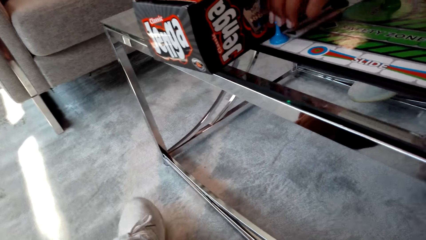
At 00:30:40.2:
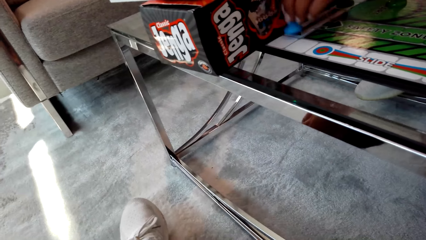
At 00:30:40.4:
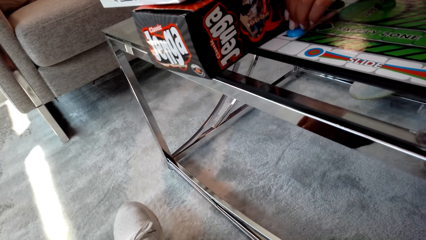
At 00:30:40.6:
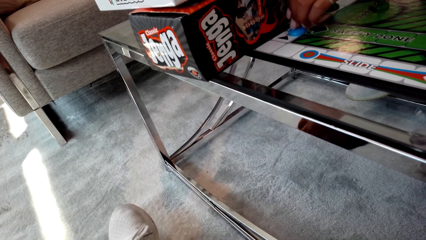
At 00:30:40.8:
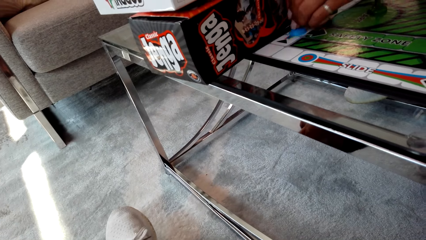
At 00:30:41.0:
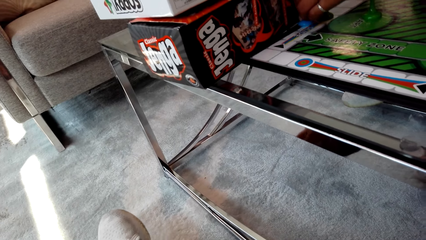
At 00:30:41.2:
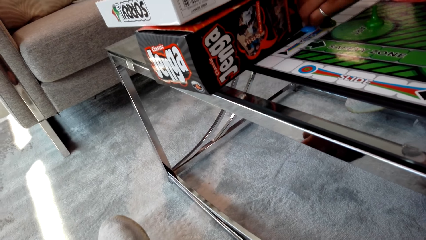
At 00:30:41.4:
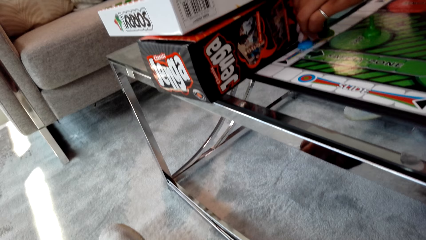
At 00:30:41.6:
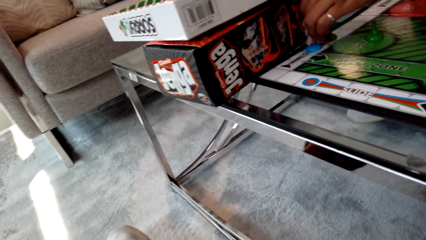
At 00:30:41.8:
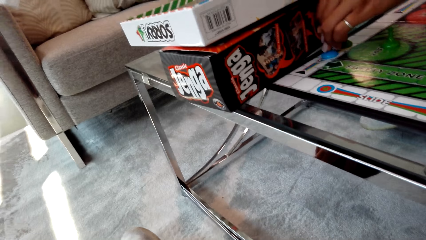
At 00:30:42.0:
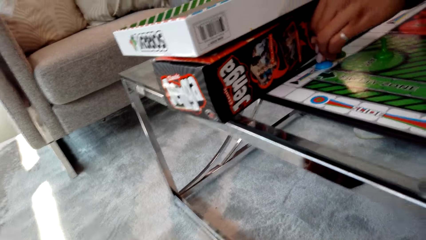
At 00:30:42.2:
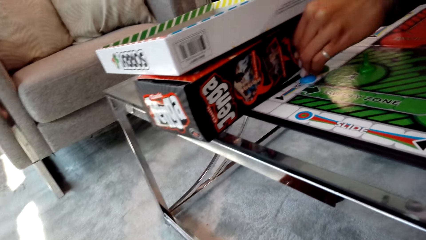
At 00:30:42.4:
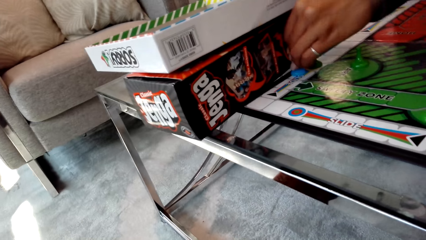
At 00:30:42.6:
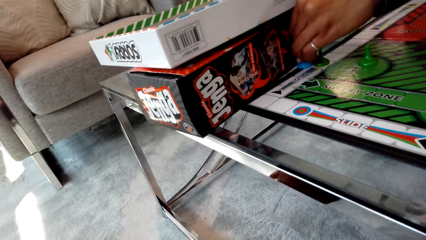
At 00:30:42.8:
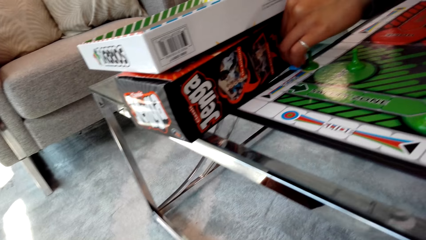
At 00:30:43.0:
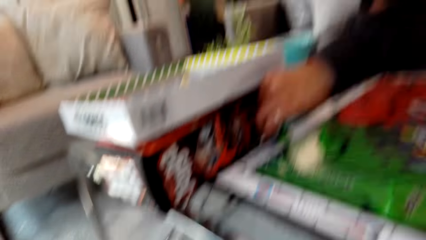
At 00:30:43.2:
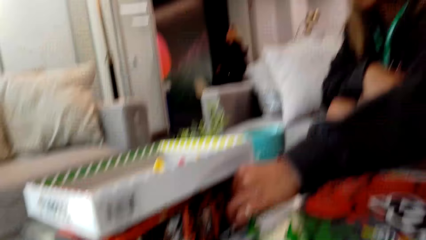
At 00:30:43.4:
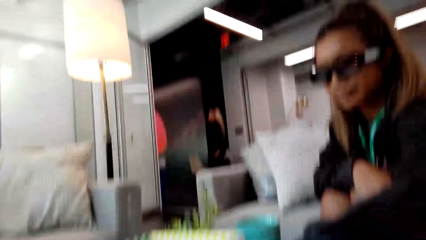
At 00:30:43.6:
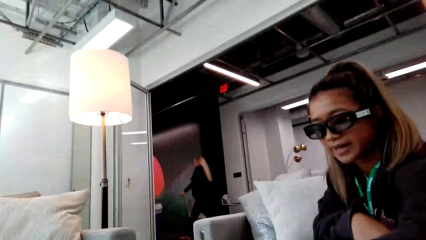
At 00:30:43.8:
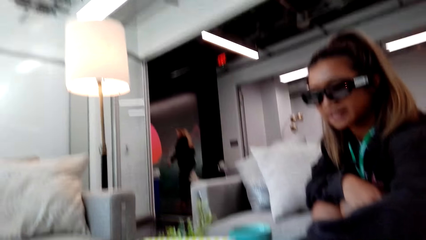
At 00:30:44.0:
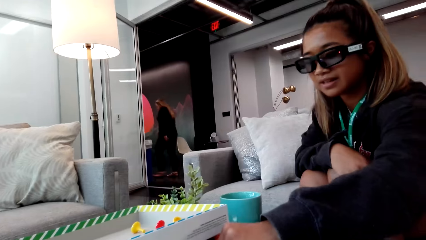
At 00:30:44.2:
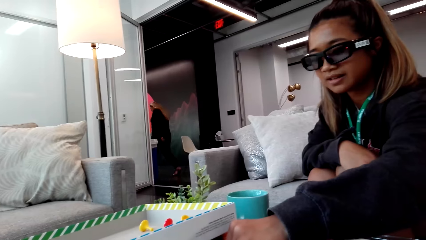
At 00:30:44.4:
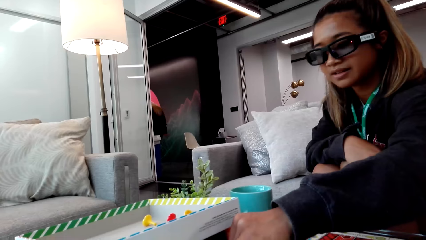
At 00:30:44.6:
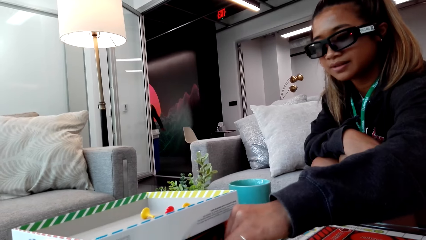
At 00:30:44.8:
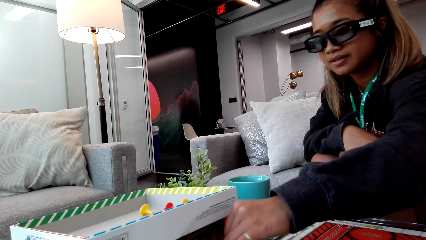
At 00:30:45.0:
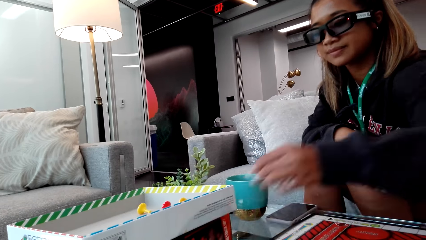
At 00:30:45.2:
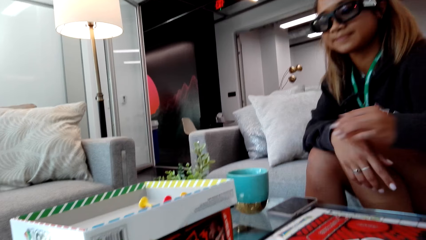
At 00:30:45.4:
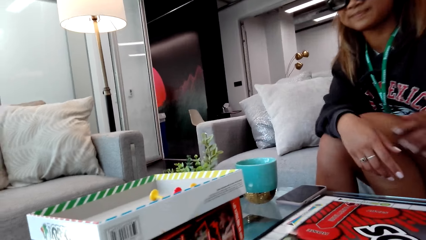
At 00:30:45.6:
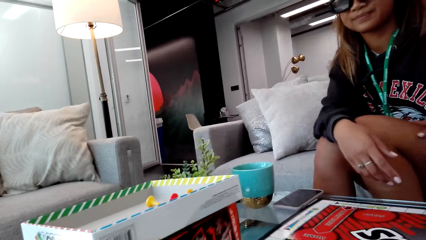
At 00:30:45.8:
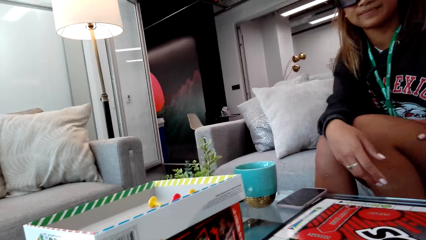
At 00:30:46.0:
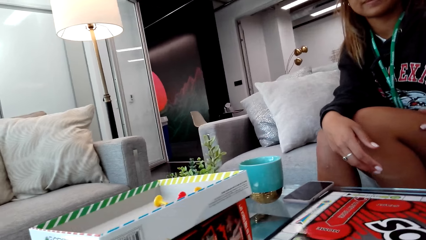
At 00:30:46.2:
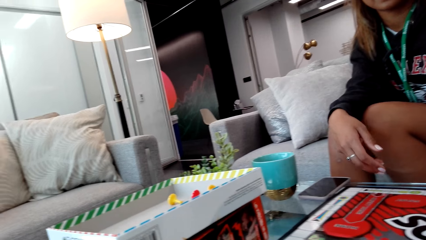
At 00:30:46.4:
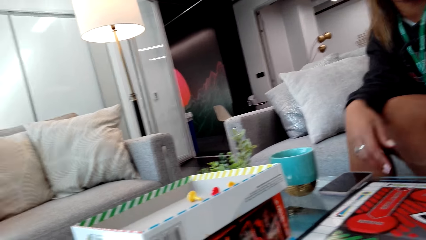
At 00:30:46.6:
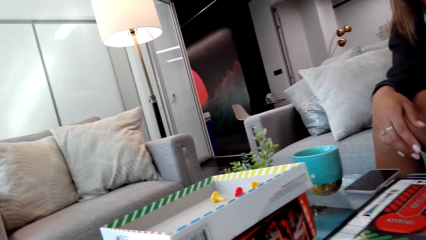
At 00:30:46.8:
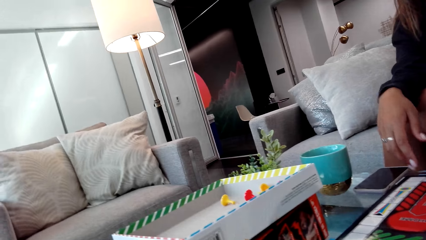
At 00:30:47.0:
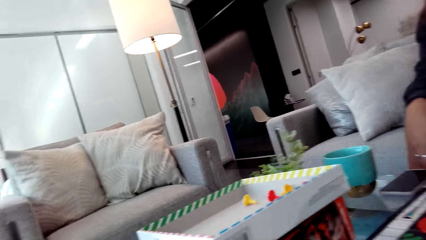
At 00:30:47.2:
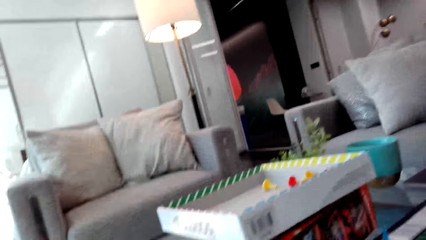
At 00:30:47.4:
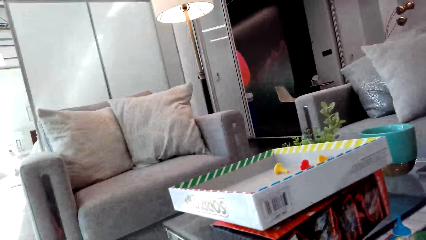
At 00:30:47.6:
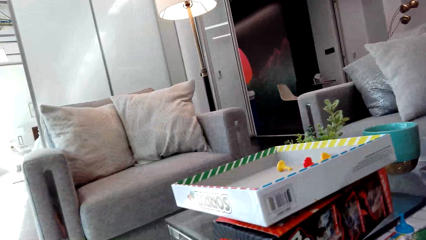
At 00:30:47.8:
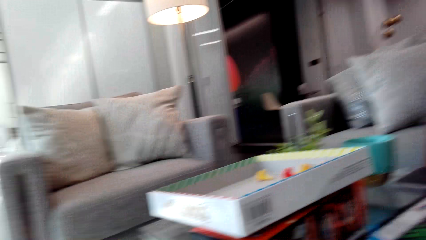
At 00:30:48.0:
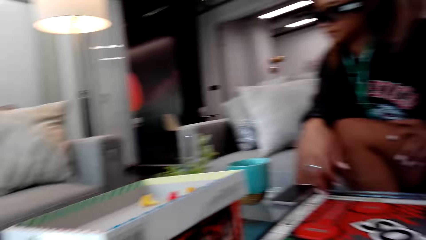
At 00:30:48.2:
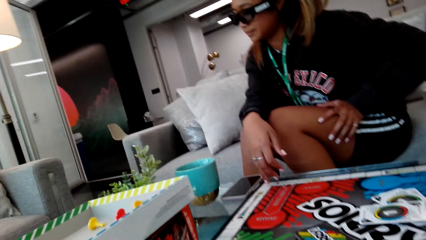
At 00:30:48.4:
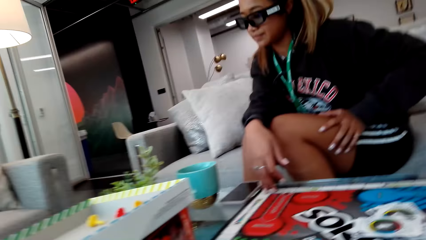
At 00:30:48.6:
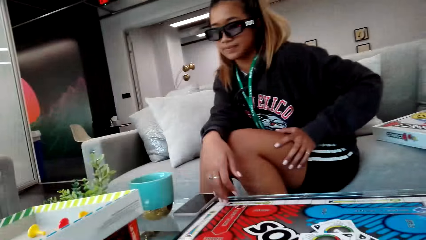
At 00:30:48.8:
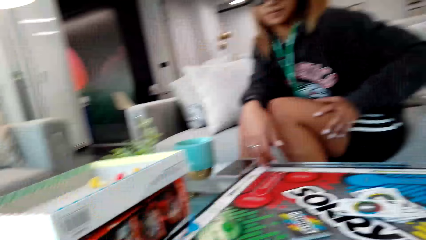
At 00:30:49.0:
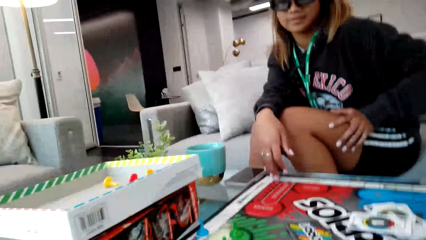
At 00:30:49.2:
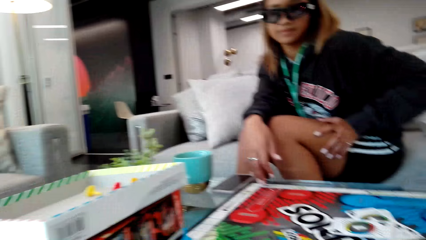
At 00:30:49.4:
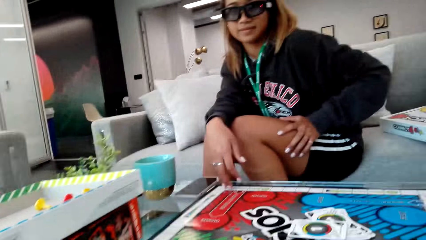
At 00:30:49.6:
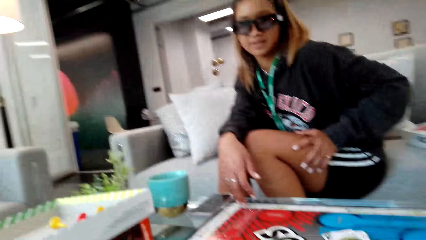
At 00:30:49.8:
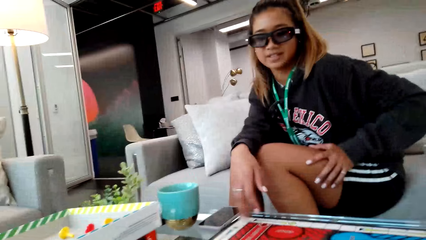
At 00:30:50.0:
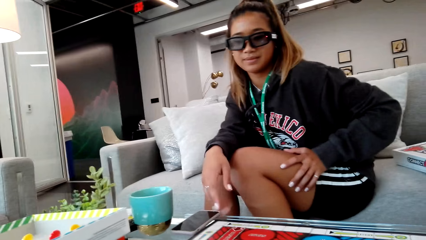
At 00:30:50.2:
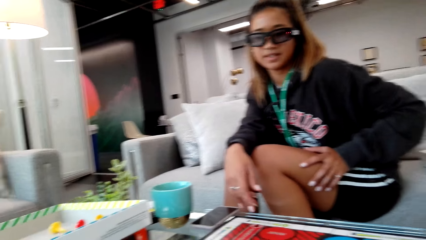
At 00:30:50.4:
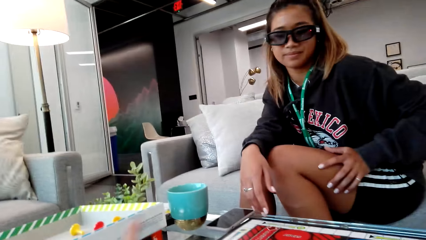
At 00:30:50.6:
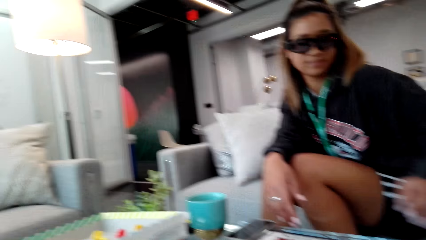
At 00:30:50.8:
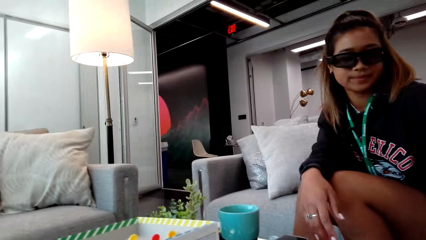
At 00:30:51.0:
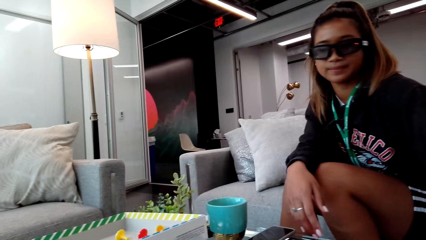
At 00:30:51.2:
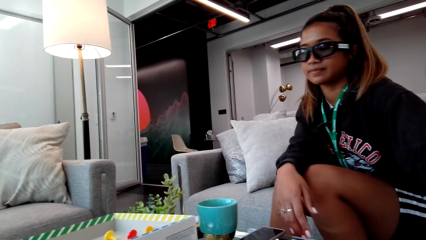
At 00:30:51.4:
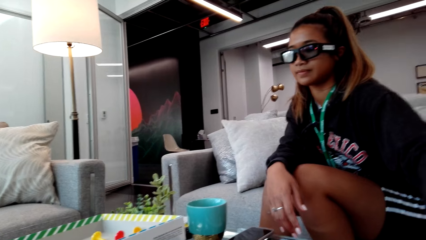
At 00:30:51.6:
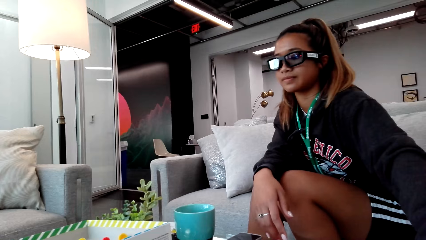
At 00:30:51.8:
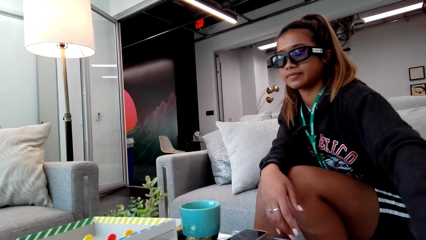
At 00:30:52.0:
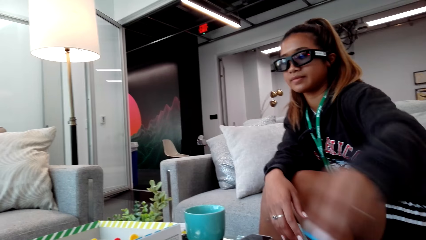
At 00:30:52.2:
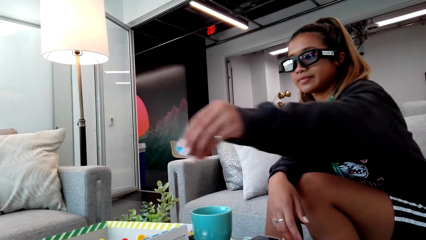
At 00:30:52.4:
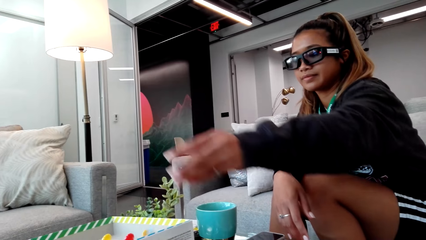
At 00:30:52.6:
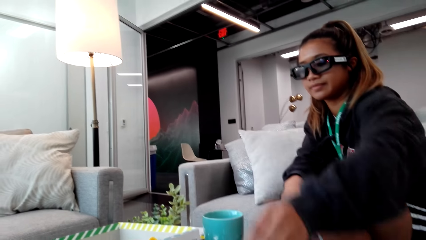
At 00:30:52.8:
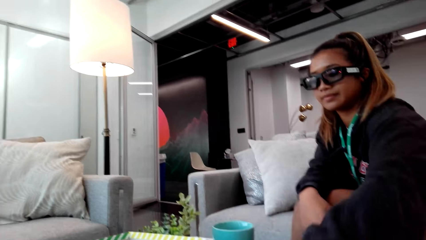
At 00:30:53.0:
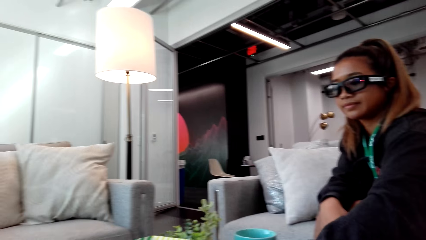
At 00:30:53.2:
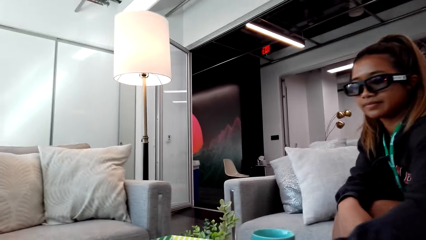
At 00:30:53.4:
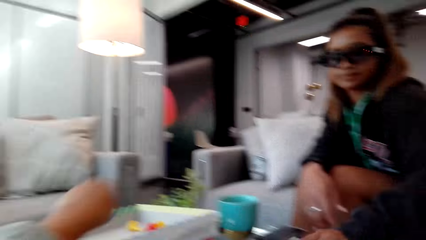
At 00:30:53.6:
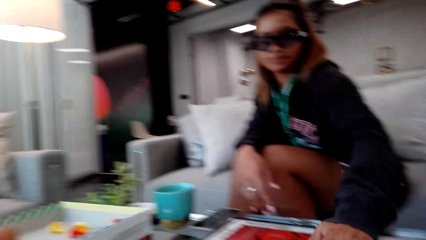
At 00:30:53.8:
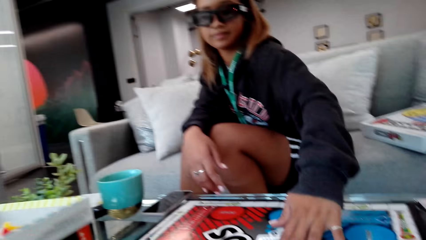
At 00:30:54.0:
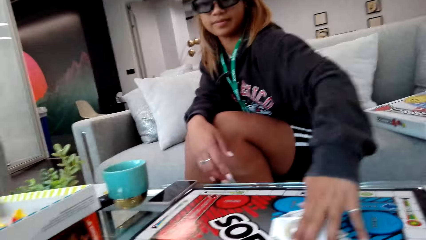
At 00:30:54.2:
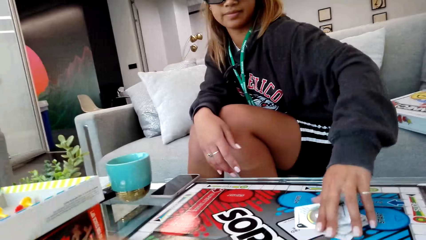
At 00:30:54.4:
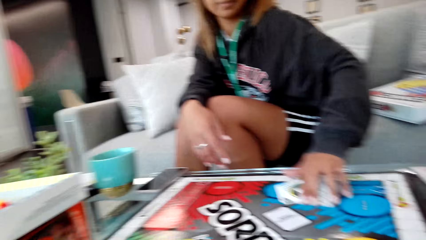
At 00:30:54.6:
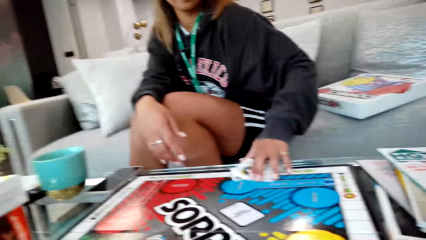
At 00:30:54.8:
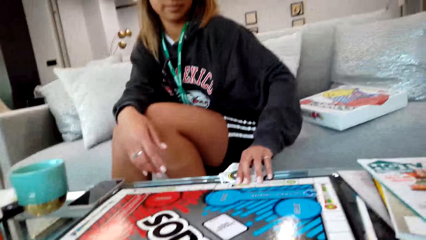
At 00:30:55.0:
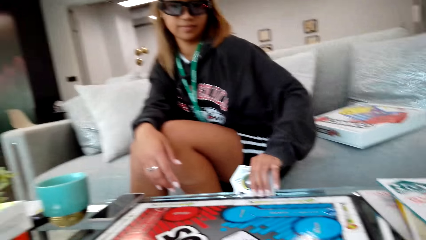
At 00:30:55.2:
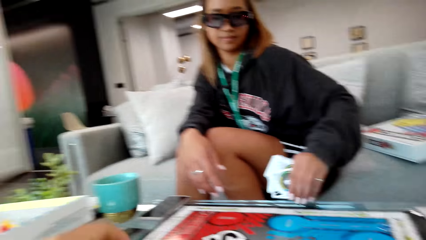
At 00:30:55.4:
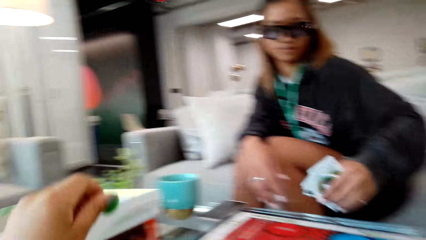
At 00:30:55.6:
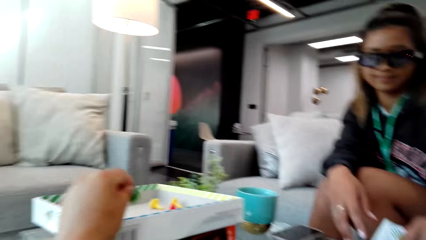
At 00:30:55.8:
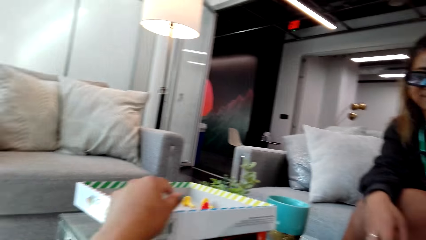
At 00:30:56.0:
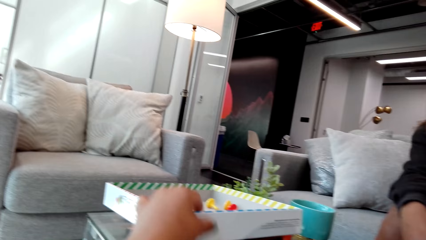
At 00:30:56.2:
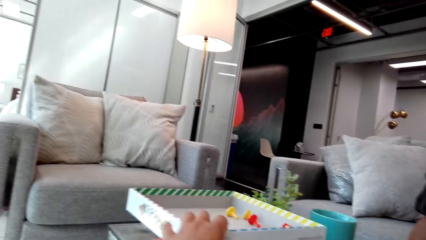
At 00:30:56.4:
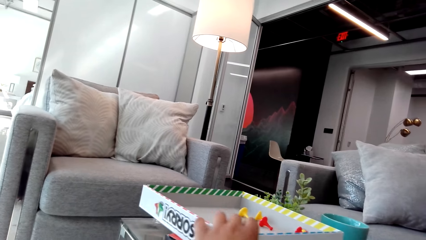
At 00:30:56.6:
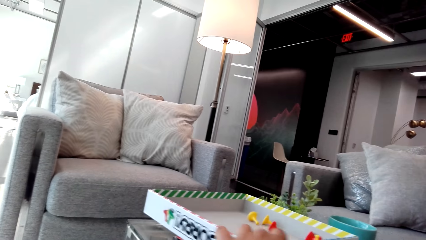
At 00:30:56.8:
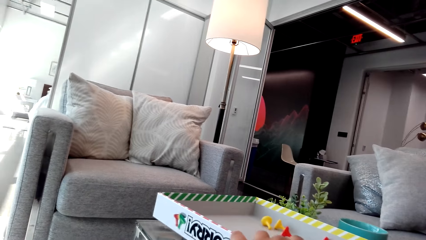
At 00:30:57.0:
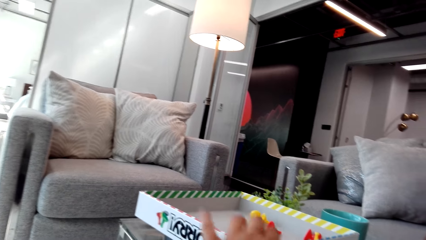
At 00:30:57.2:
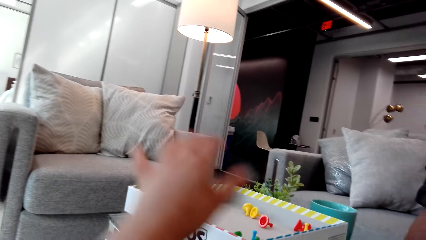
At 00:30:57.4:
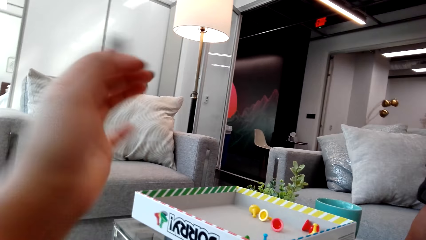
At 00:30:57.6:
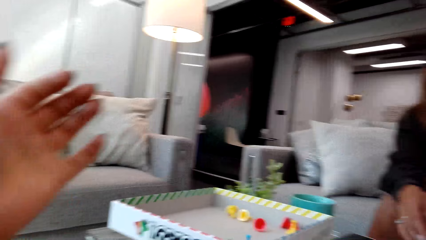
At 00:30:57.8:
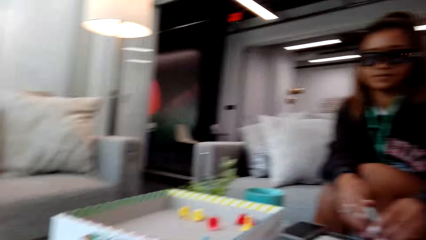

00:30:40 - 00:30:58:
A person walks in the room. Another person rubs her hand on her thigh. The other person picks a pawn, throws the pawn and collects the game cards. The camera wearer throws the pawns on the sorry game box.
